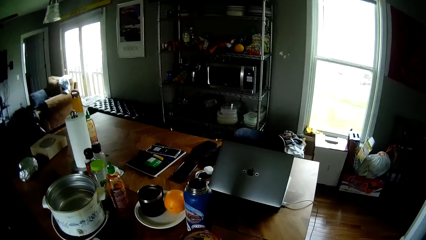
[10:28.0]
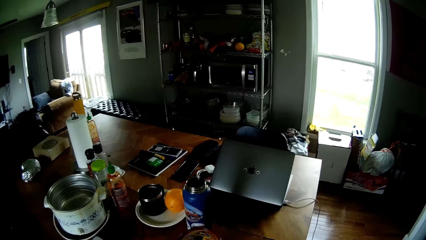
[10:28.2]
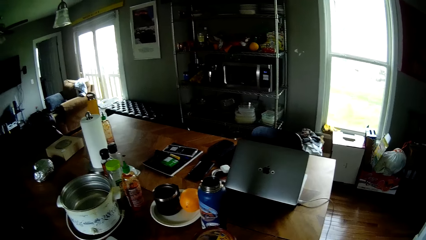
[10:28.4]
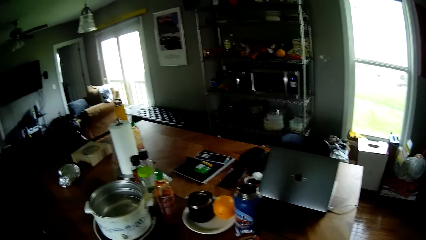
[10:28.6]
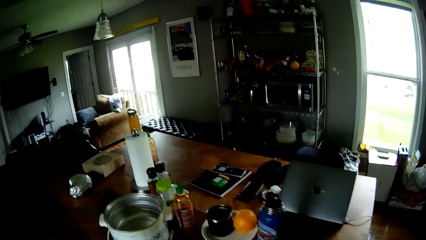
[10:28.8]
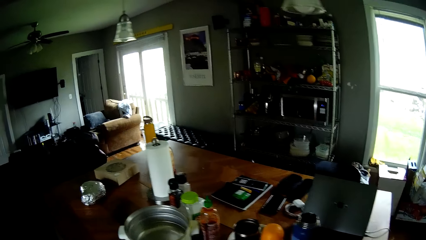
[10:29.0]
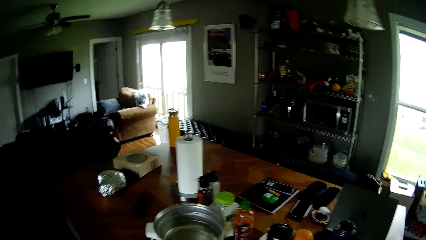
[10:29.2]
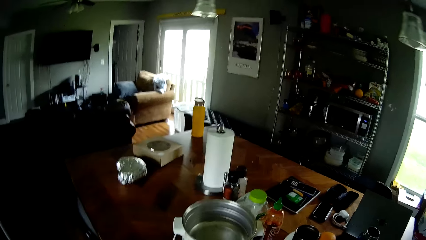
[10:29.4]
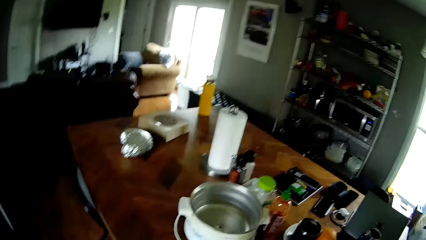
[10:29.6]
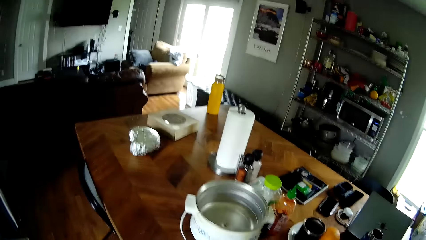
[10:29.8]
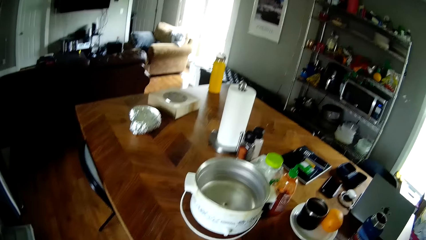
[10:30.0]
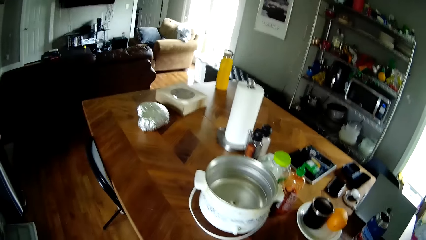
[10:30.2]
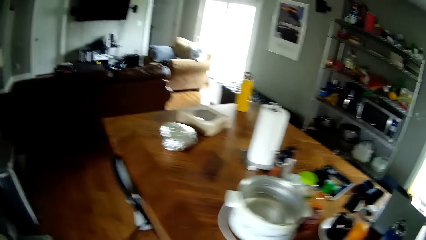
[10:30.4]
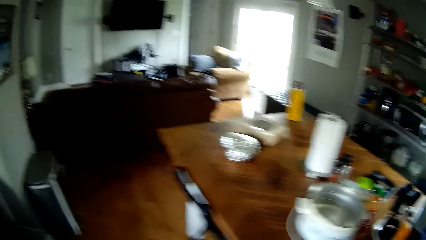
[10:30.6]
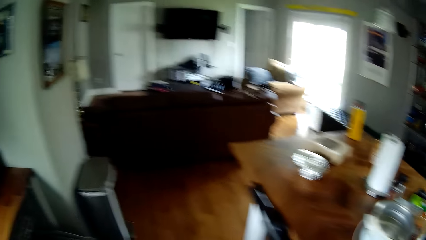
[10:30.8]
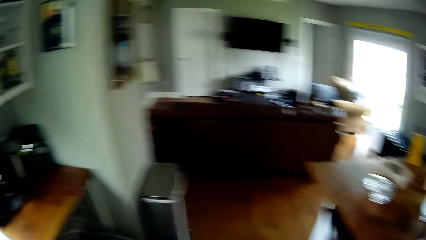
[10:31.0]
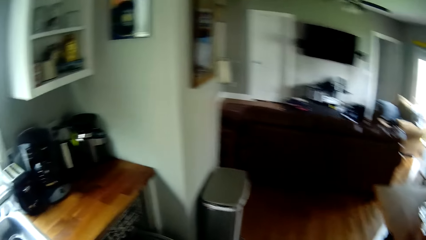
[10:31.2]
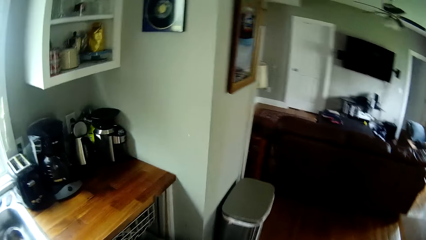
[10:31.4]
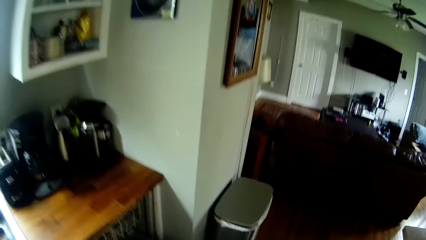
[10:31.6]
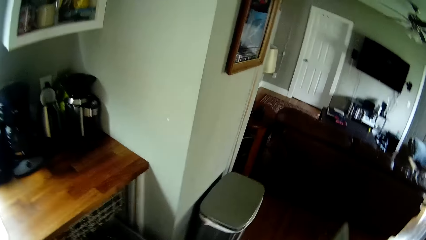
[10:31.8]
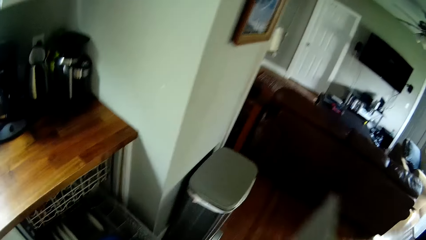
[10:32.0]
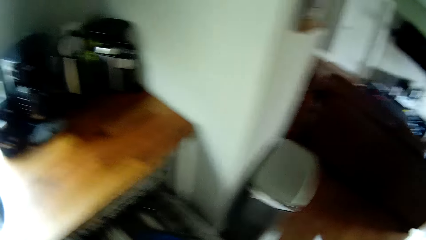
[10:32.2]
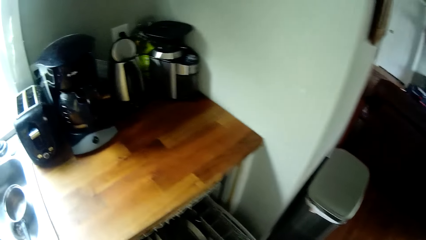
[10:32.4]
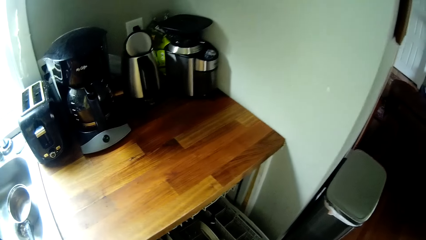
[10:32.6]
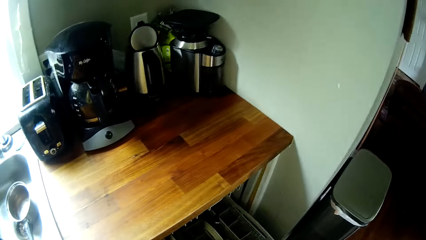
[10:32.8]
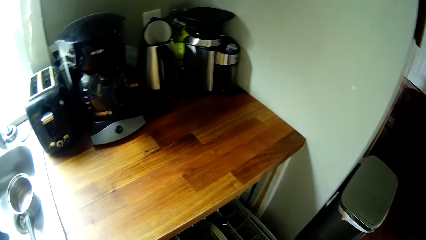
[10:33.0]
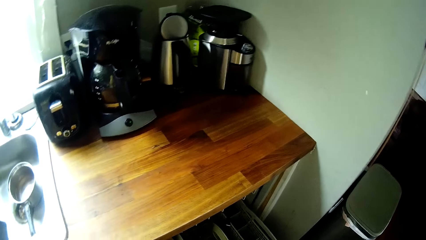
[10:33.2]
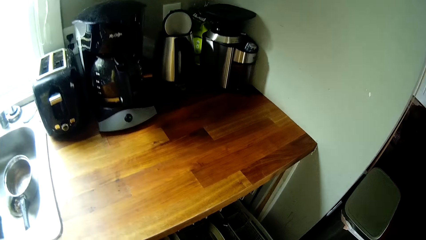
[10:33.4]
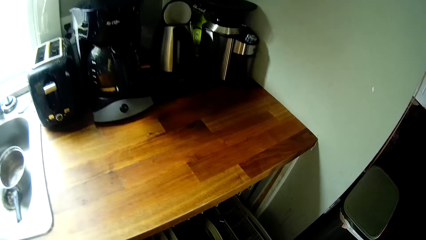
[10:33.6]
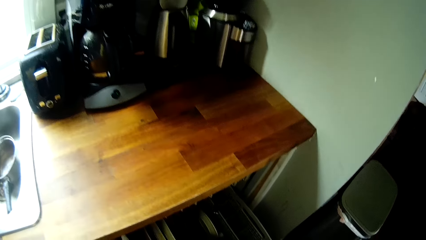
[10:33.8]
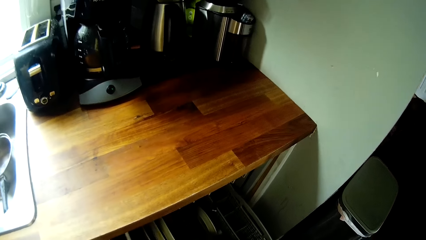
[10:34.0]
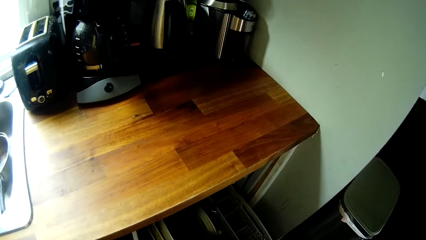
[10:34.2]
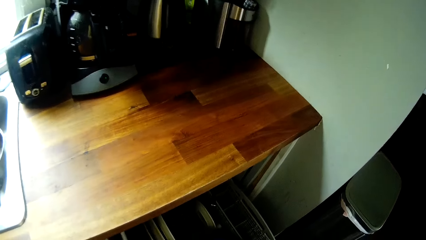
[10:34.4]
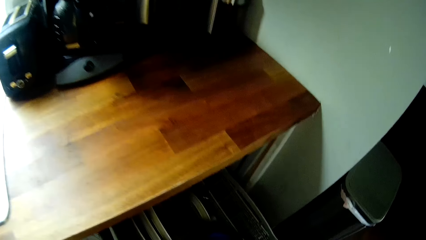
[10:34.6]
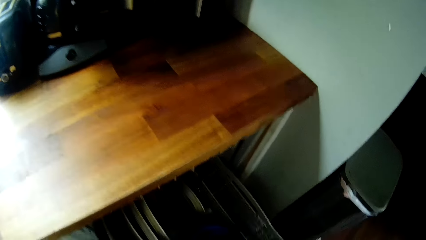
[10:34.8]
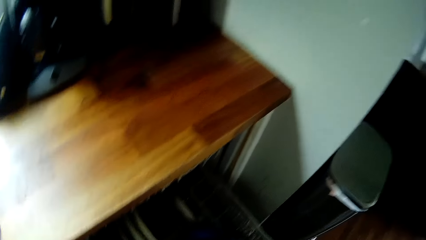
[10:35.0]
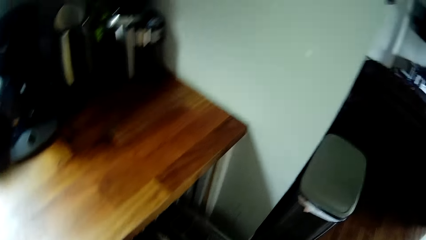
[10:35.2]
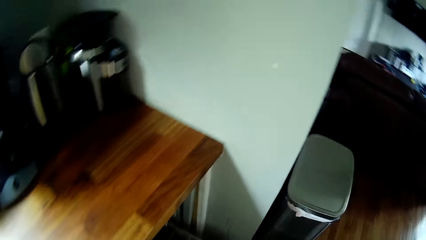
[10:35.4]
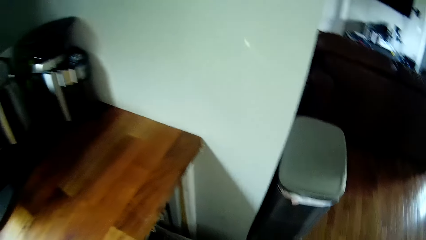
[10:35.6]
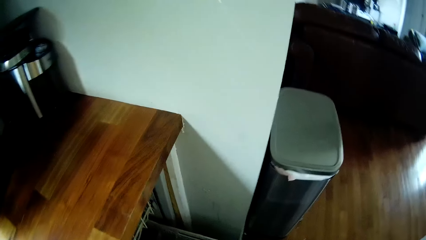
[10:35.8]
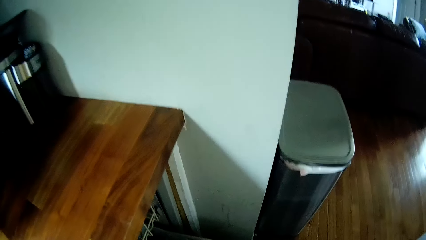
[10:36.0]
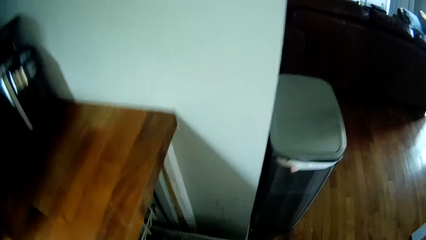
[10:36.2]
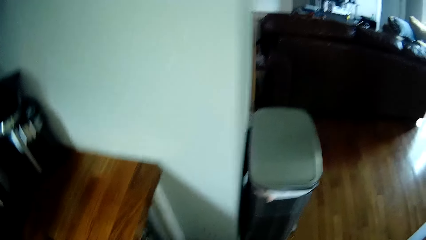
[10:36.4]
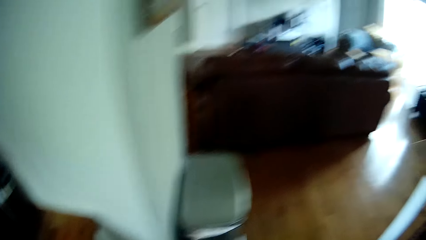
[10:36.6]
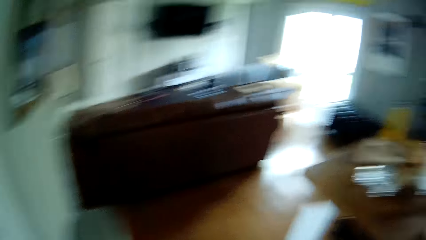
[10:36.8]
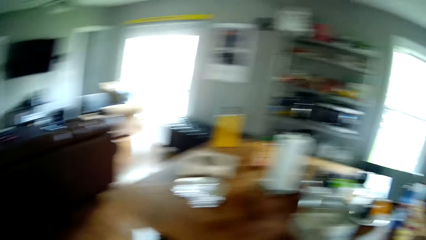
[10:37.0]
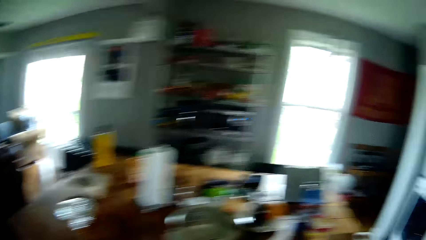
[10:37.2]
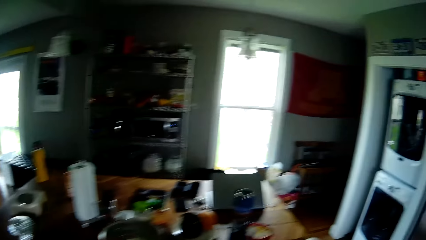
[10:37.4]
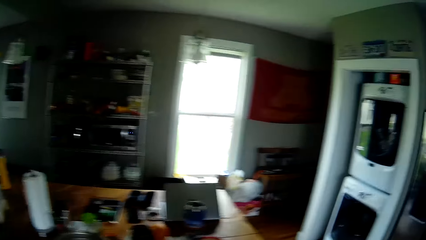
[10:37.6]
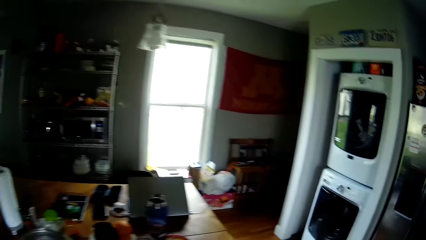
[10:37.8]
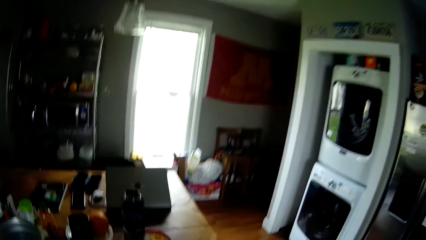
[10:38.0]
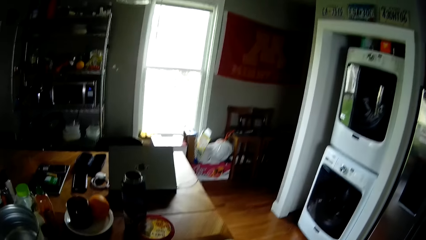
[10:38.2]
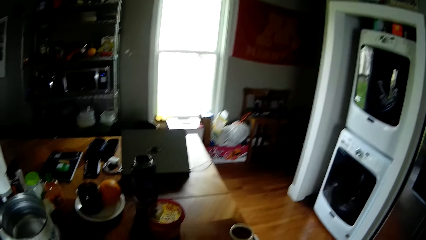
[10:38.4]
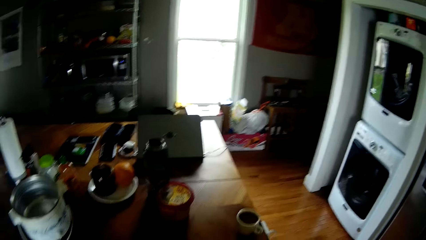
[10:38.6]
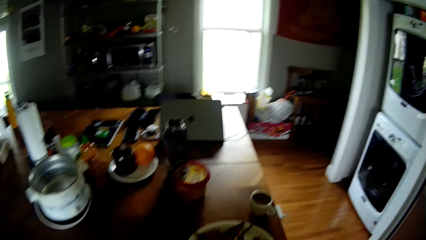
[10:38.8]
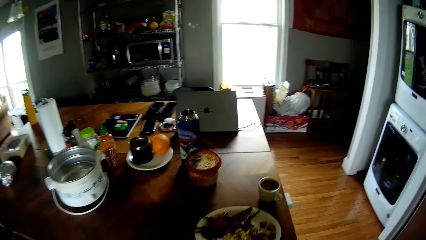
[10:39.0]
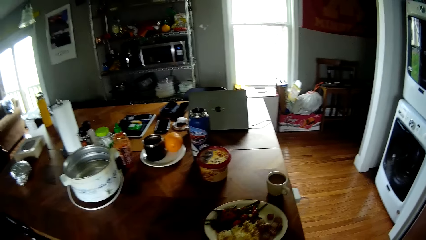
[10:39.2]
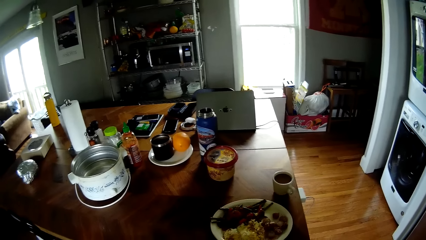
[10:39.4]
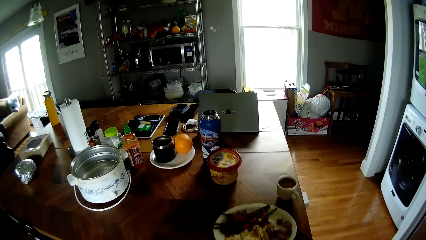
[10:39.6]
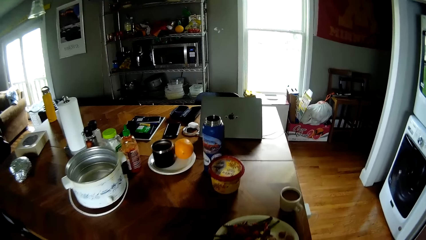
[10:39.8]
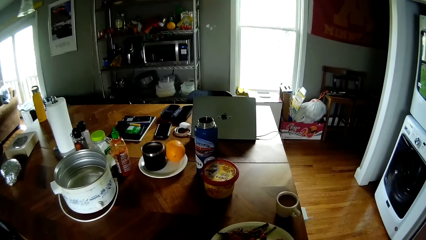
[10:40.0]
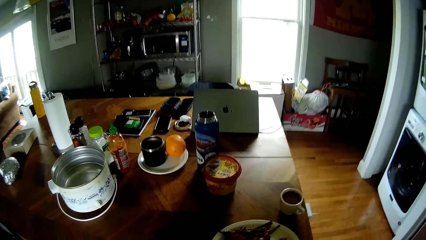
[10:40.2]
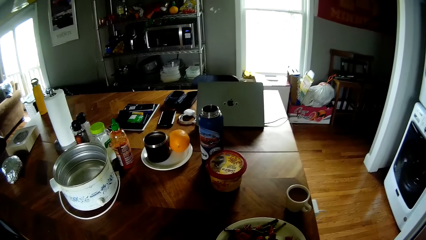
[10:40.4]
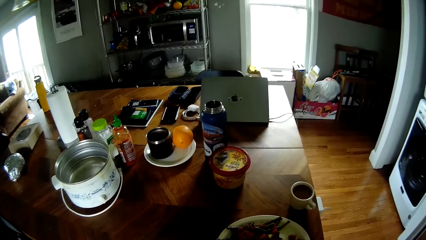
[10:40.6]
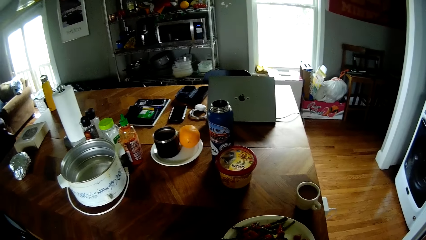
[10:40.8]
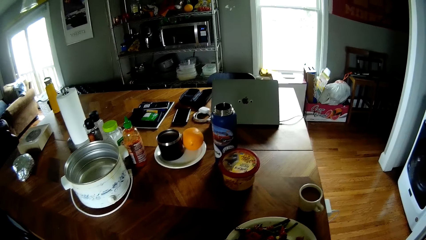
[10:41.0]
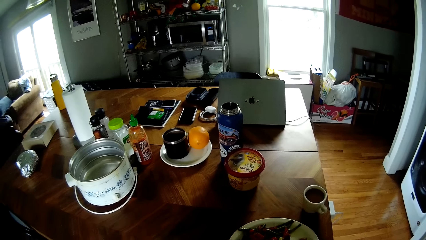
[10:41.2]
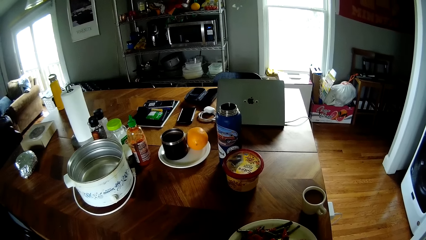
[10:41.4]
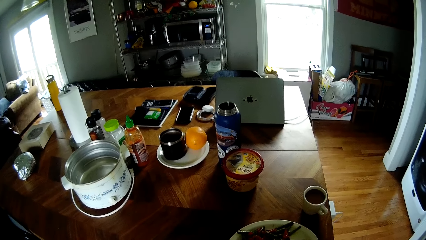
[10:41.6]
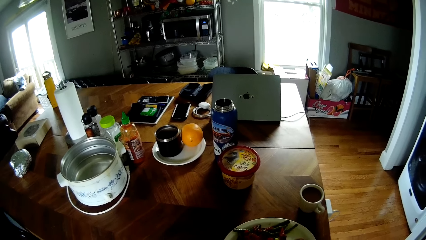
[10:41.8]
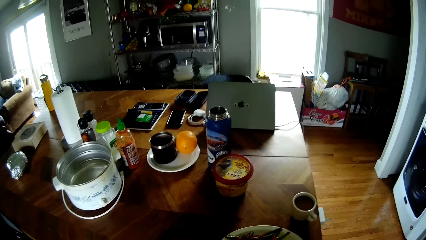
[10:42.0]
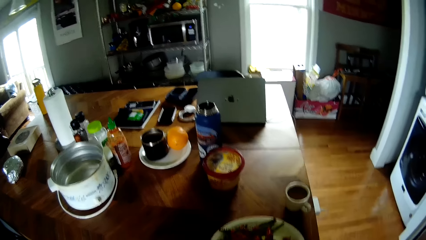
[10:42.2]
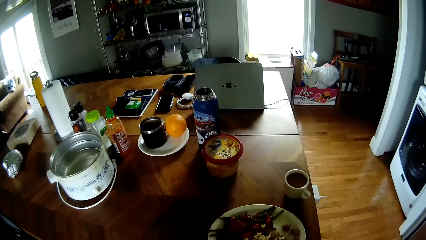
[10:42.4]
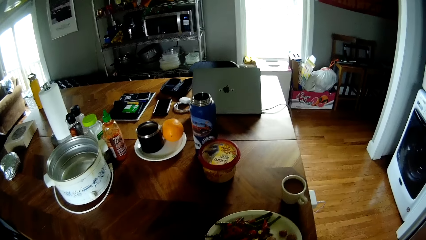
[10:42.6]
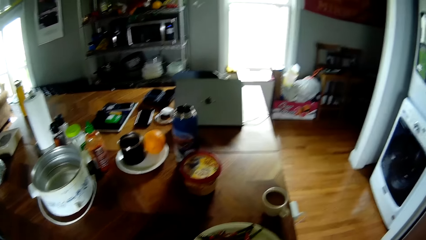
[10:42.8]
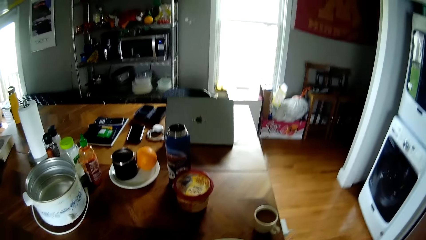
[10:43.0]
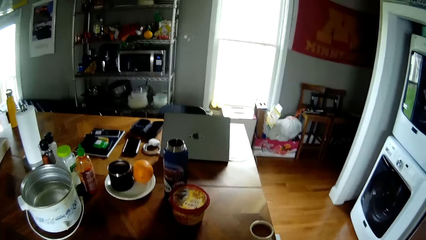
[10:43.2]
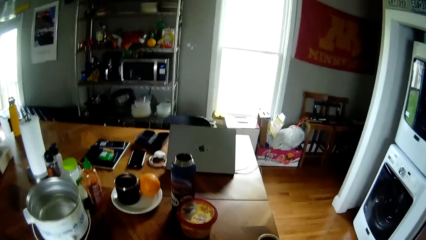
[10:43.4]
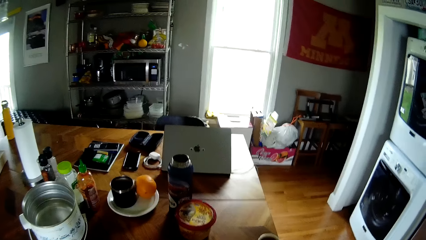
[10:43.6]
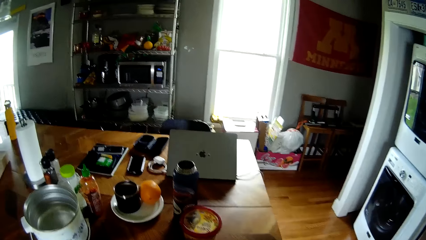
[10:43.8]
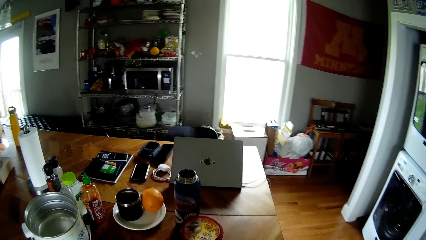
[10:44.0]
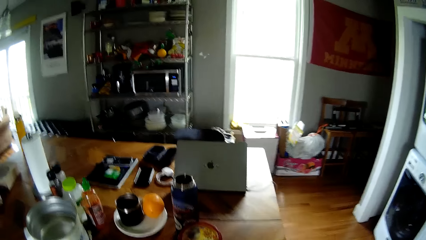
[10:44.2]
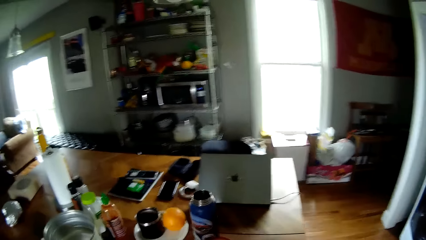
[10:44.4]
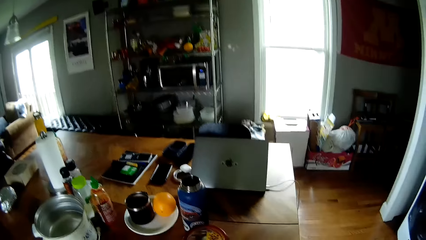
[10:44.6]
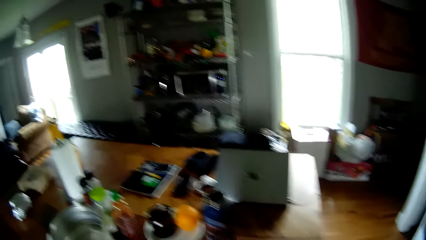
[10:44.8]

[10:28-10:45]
The camera wearer walks around. He holds a plate with his right hand. He looks at the kettle. He drops the plate in a dishwasher with his right hand. He arranges utensils in the kitchen cabinet. He looks around. He closes the kitchen cabinet. He looks around. He picks up utensils.
